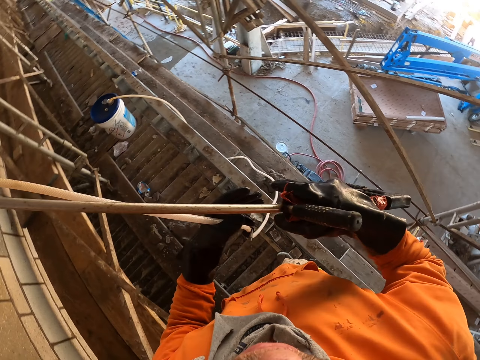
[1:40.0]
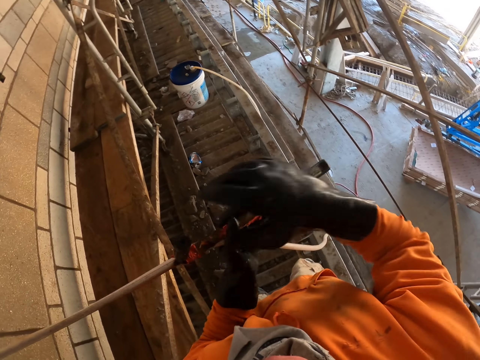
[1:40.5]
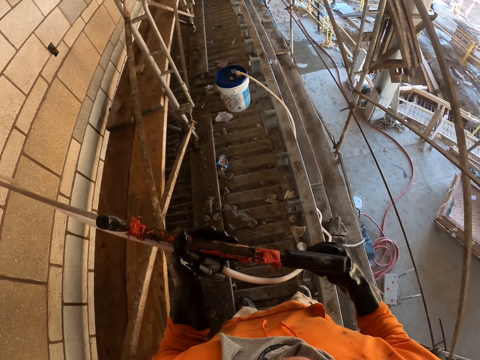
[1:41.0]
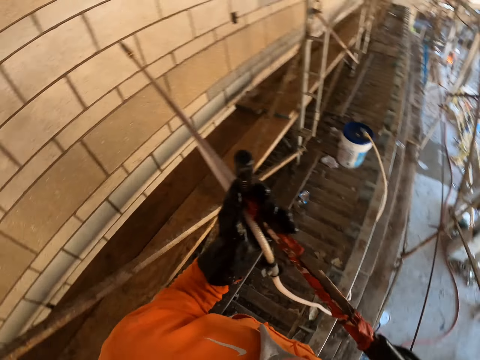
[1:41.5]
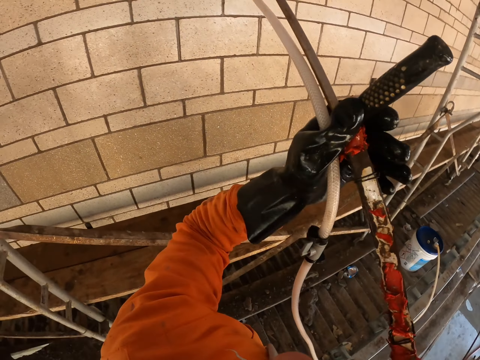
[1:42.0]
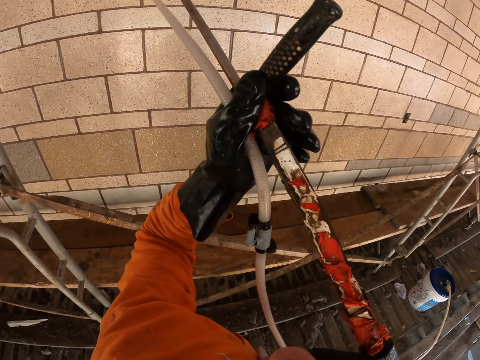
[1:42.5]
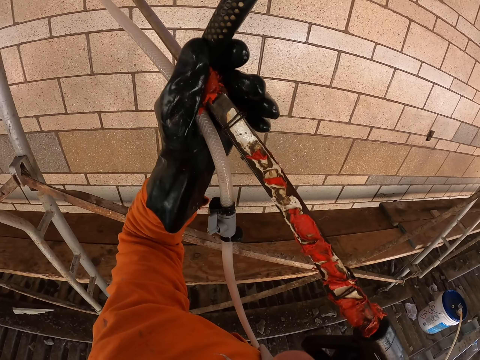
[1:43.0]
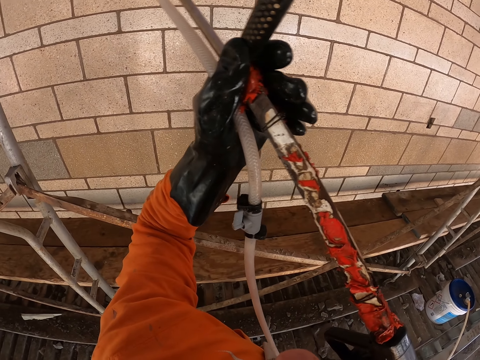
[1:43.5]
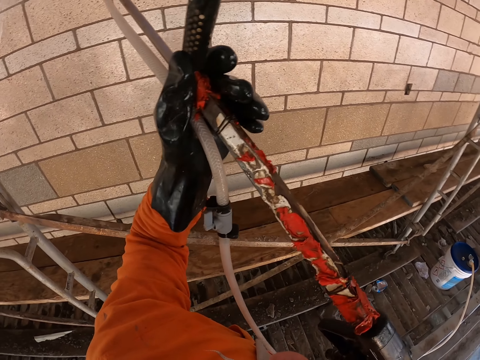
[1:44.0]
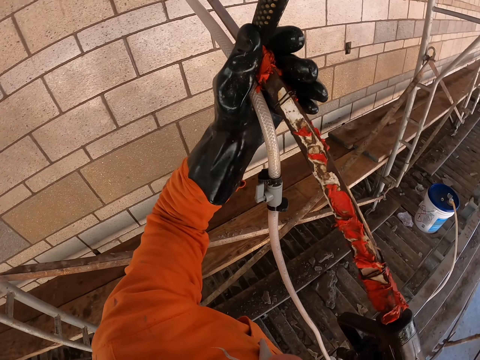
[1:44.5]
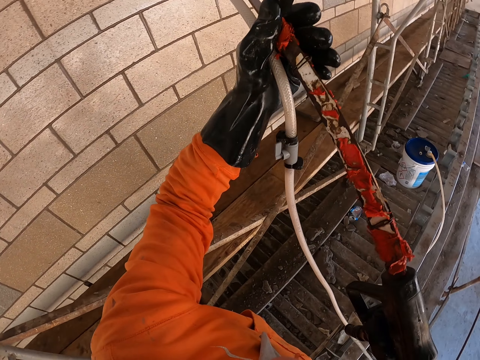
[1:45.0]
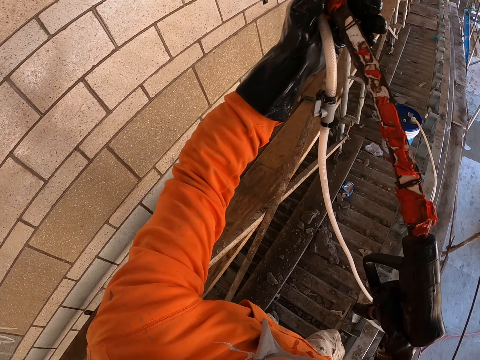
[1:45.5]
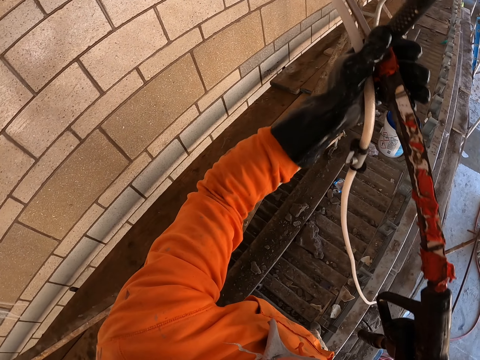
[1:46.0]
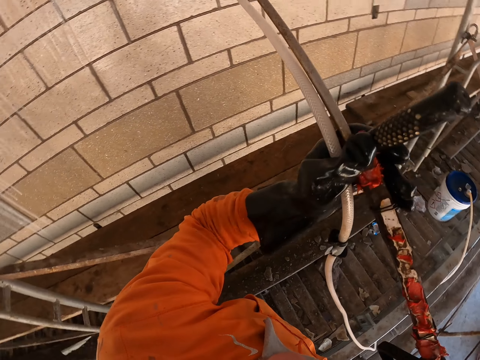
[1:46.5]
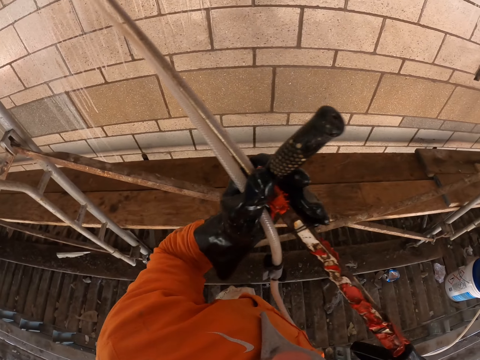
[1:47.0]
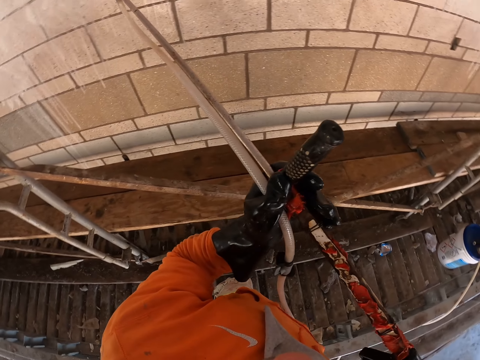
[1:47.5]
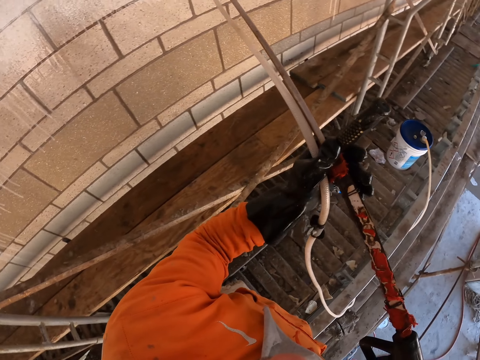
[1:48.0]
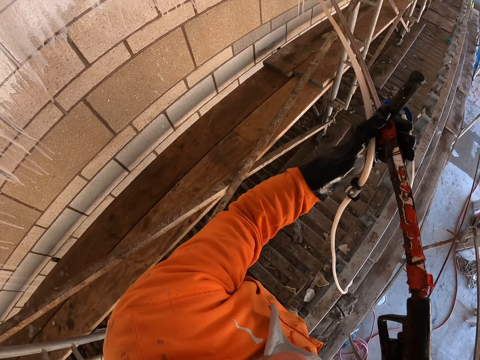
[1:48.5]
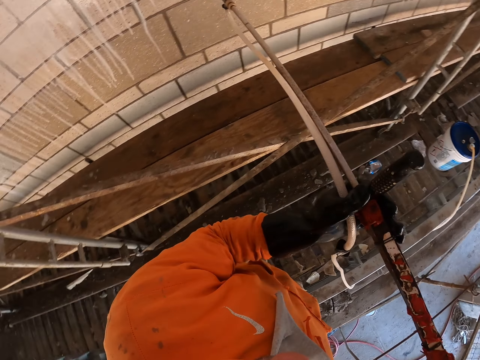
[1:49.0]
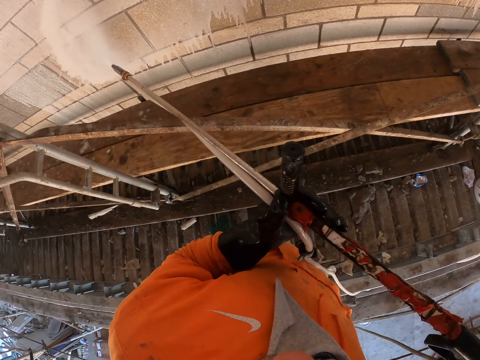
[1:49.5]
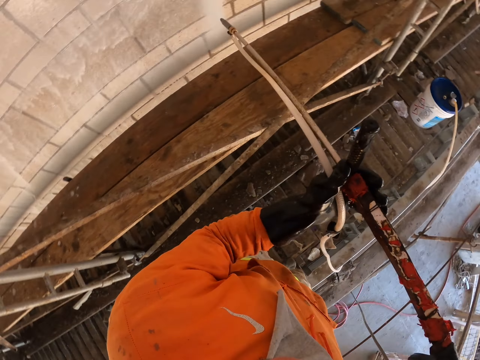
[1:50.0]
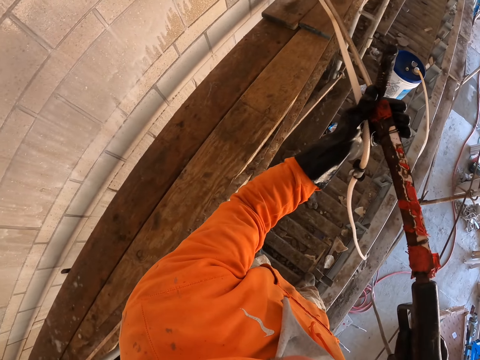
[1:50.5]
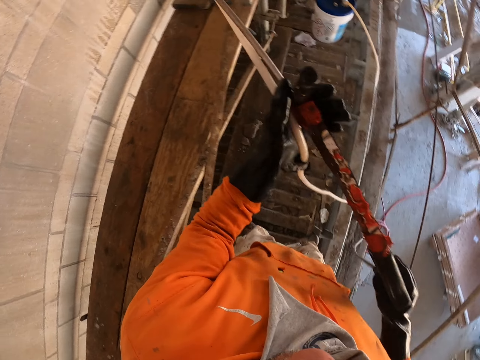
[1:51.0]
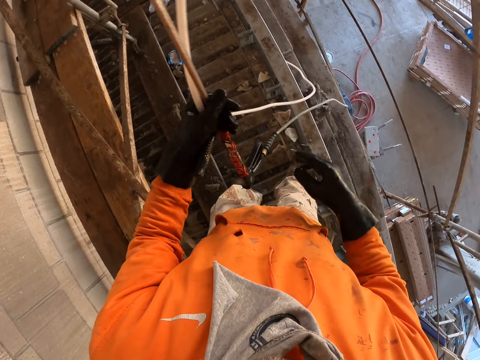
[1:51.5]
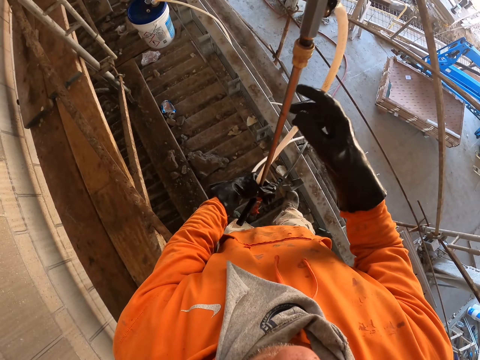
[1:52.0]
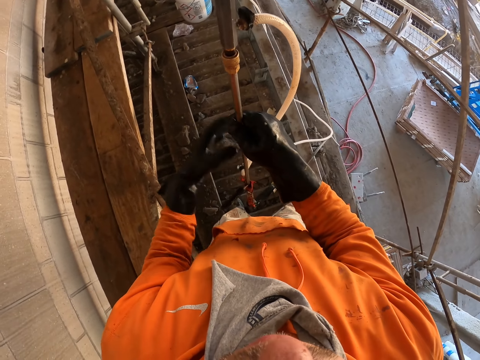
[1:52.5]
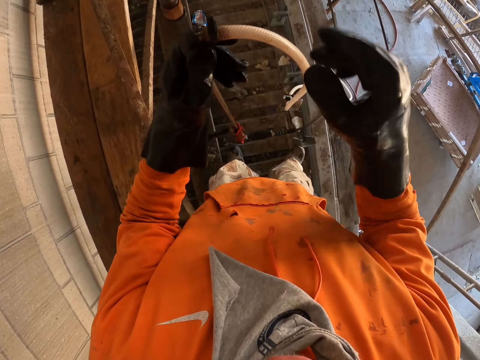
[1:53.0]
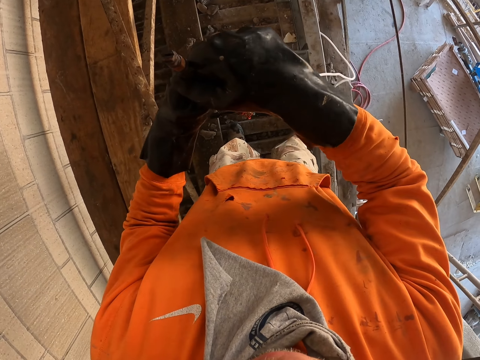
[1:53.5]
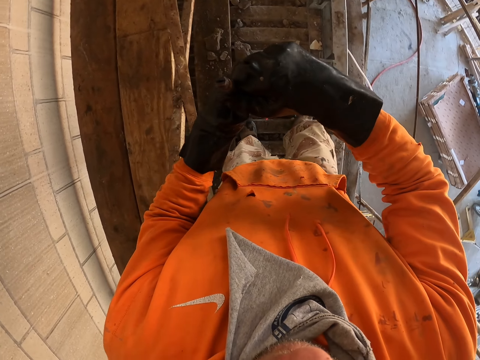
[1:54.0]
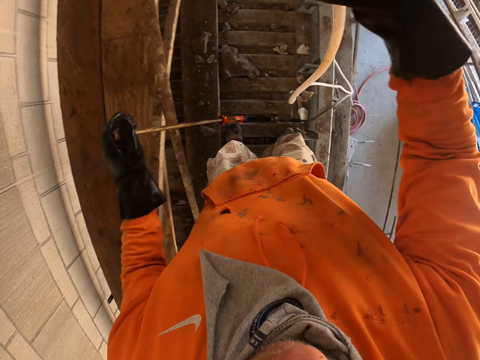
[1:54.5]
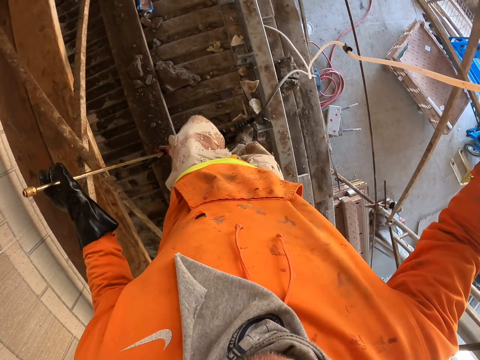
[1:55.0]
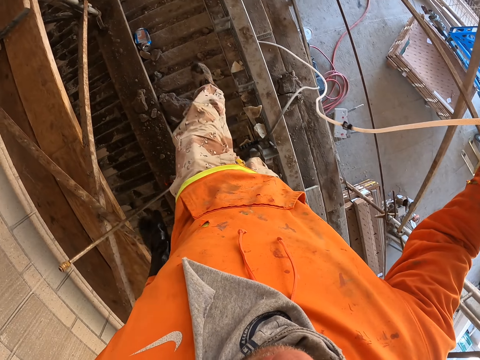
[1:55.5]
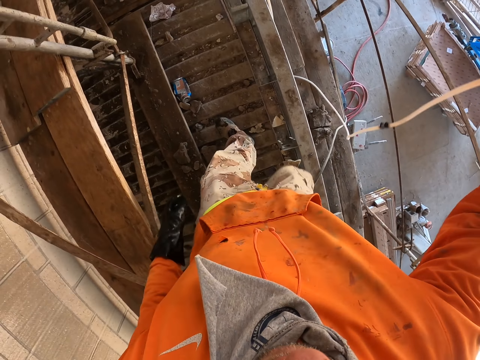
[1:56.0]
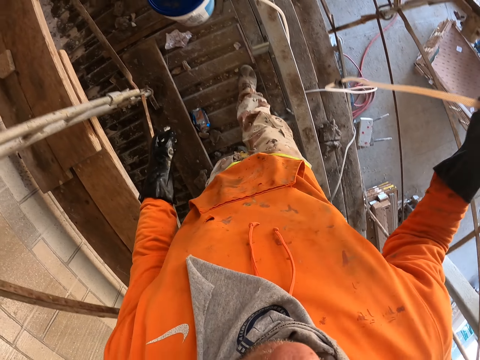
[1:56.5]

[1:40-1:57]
The camera wearer sprays the wall. He sprays paint on the wall with a paint spray gun. He removes the paint spray gun from the hose tube pipe and carries the pipe.

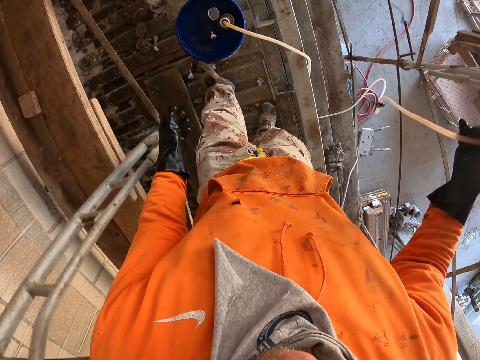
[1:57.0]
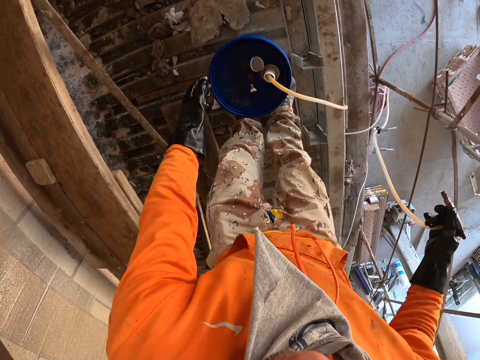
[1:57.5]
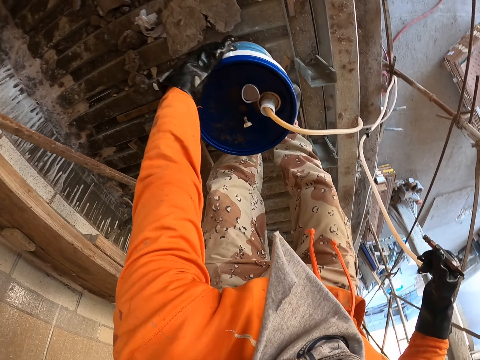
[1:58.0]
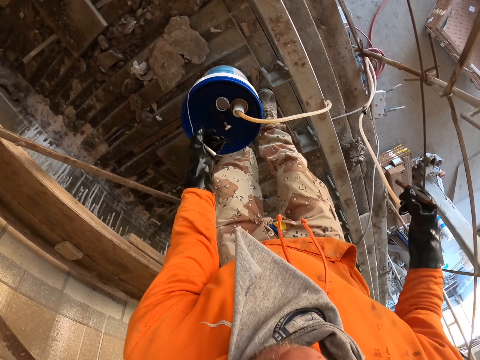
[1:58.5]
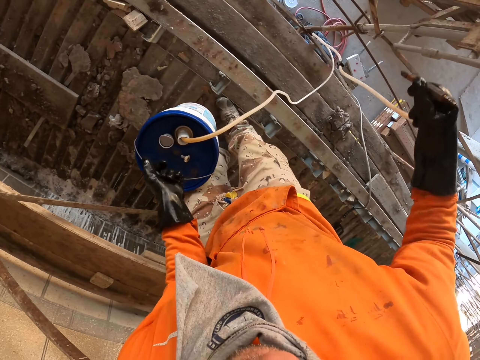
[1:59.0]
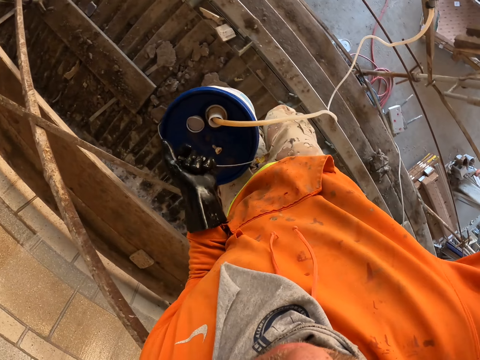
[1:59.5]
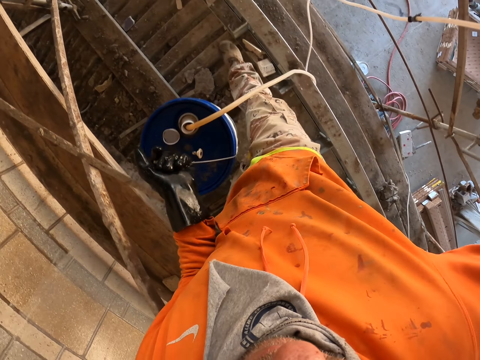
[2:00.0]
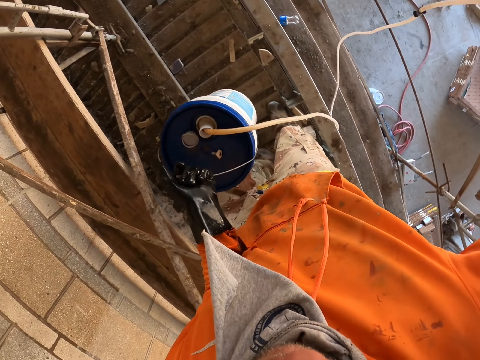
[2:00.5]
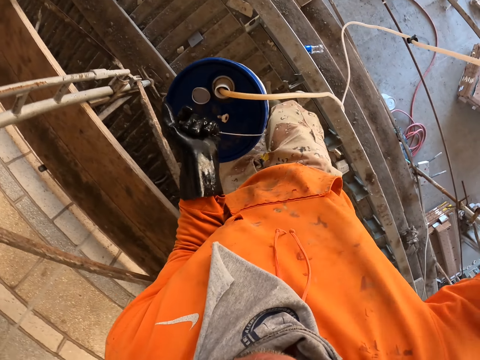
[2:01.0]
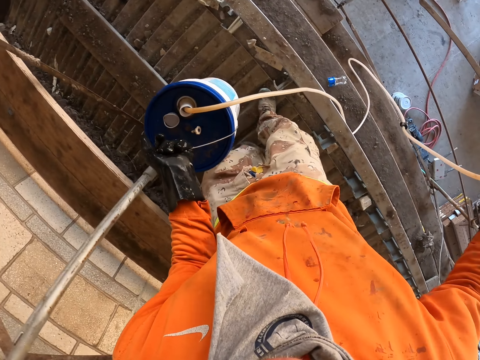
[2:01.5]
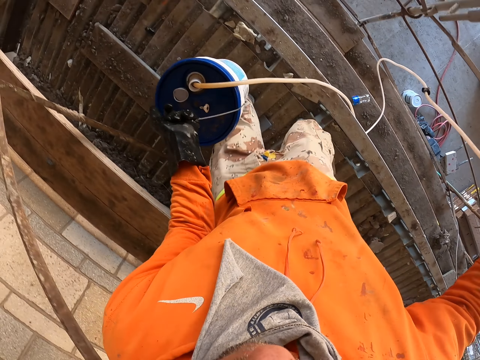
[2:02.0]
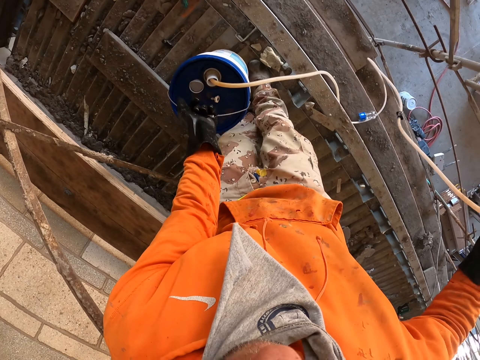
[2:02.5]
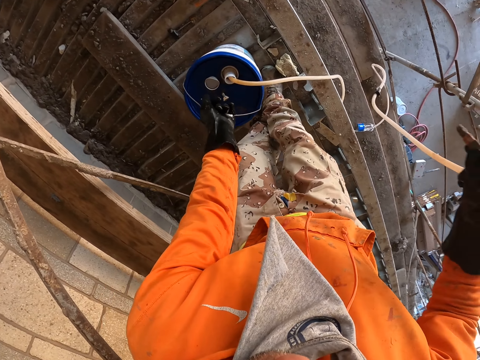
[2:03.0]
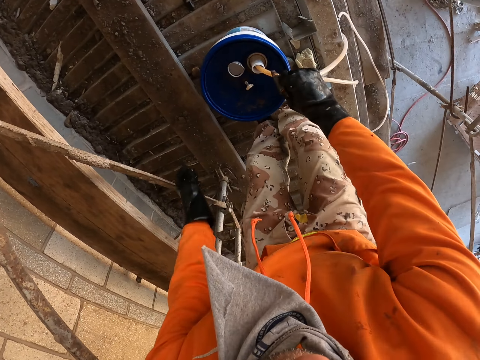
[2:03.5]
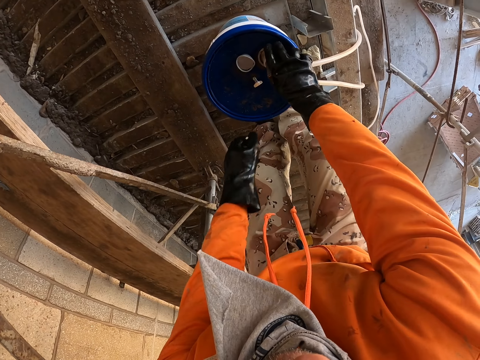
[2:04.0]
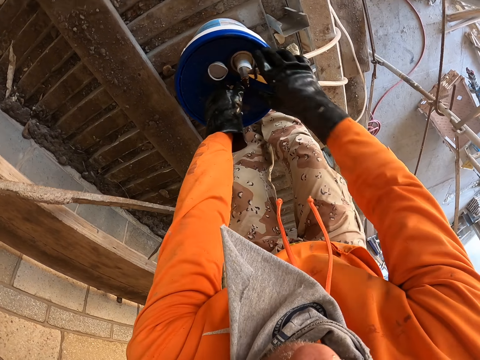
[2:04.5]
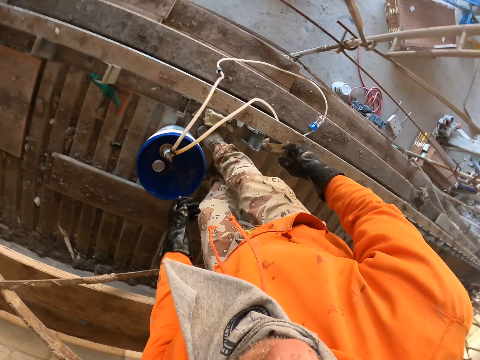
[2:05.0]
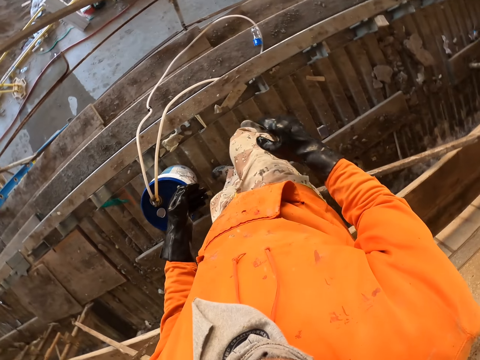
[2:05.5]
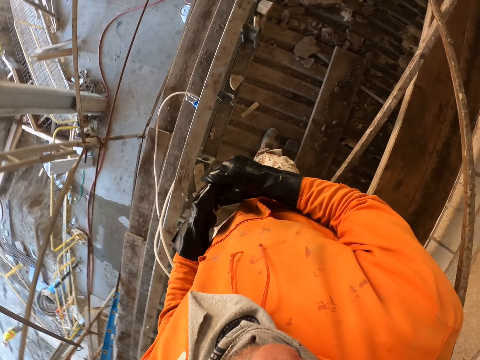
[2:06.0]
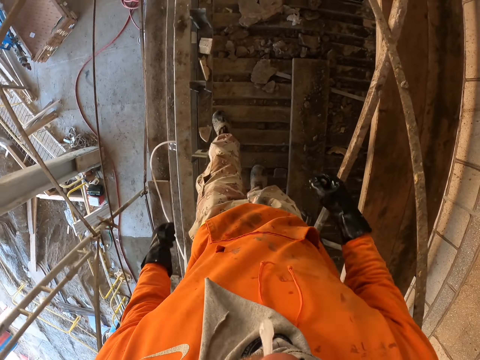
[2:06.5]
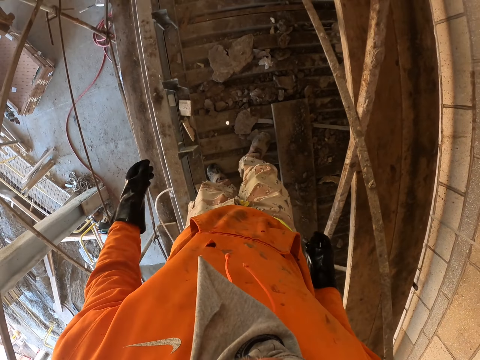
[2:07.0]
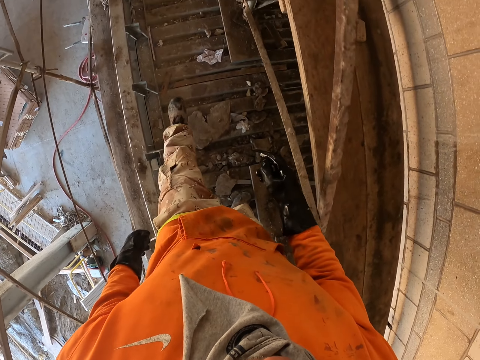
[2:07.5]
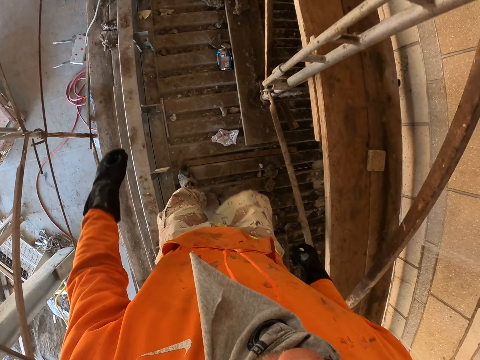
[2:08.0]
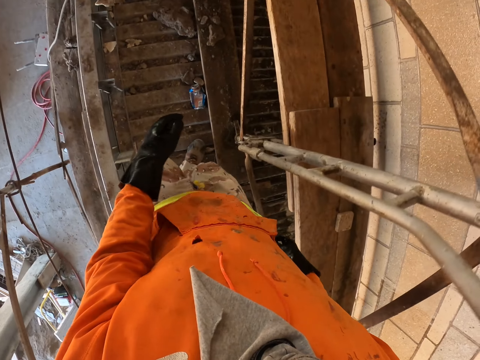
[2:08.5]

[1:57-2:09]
The camera wearer carries the bucket of paint with his left hand. He puts down the bucket of paint. He drops the pipe. He puts the hose tube pipe in the bucket of paint. He walks on the timber towards the paint spray gun.
